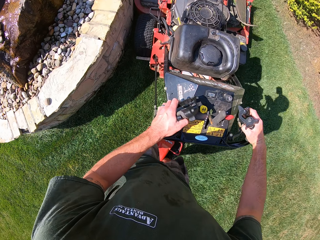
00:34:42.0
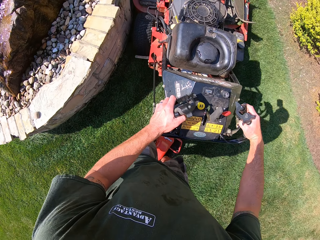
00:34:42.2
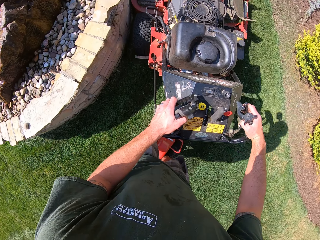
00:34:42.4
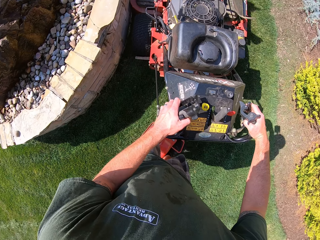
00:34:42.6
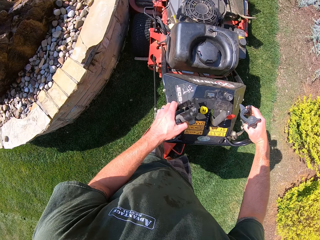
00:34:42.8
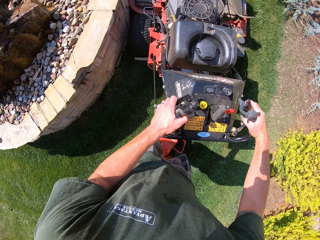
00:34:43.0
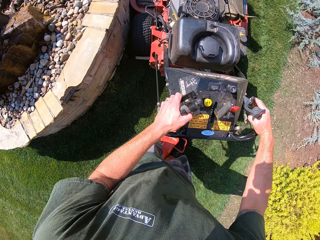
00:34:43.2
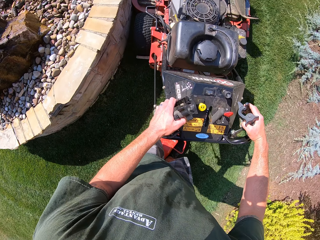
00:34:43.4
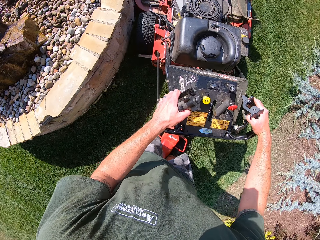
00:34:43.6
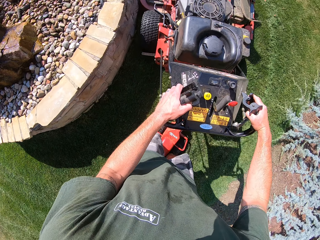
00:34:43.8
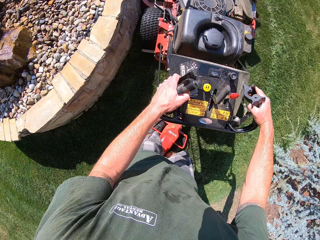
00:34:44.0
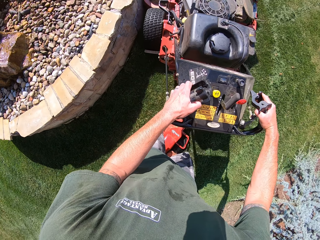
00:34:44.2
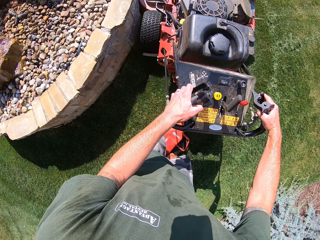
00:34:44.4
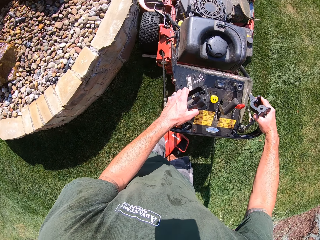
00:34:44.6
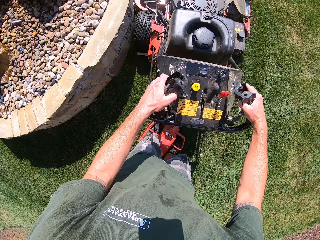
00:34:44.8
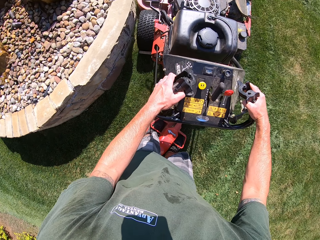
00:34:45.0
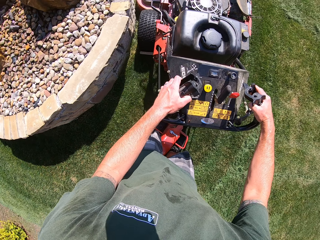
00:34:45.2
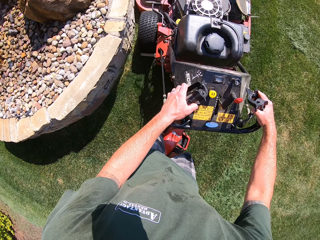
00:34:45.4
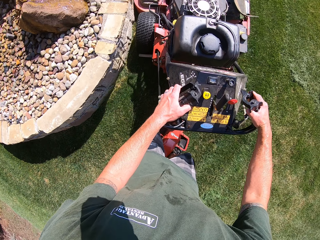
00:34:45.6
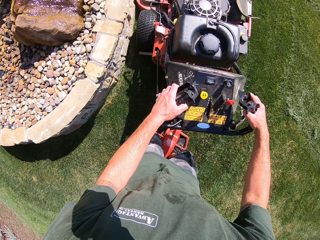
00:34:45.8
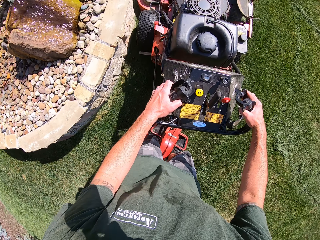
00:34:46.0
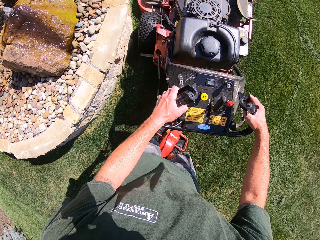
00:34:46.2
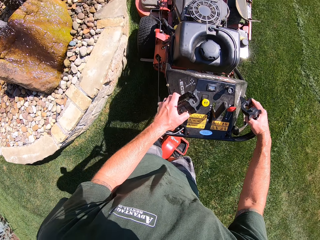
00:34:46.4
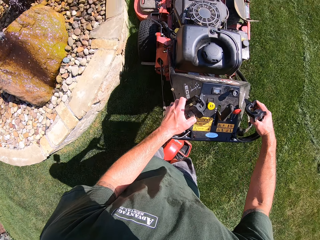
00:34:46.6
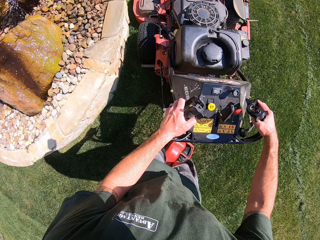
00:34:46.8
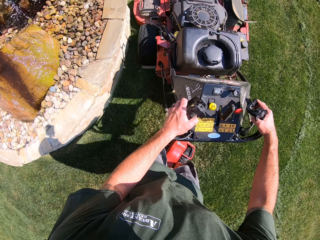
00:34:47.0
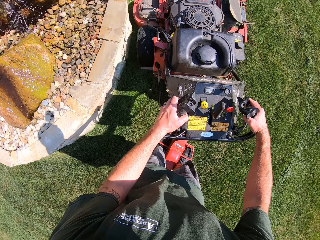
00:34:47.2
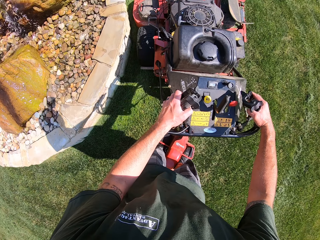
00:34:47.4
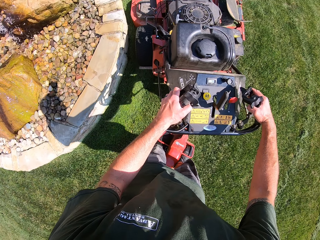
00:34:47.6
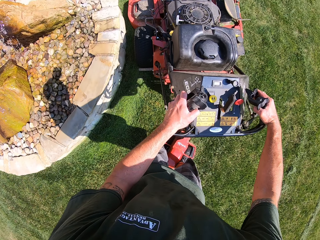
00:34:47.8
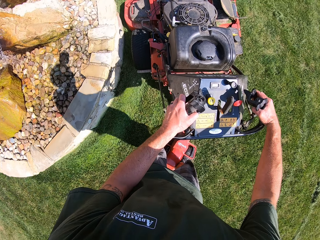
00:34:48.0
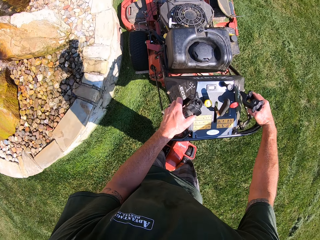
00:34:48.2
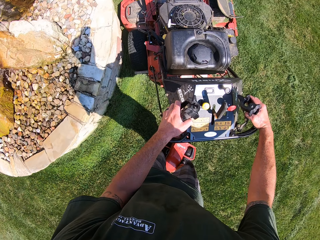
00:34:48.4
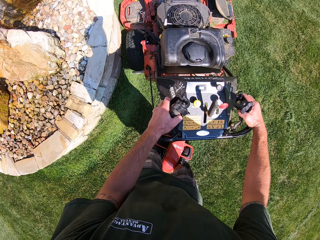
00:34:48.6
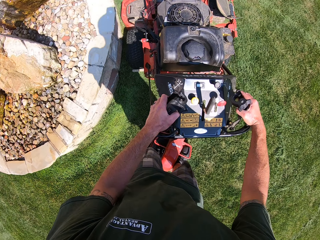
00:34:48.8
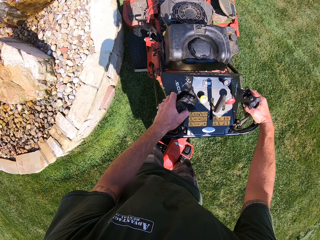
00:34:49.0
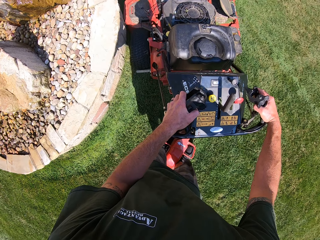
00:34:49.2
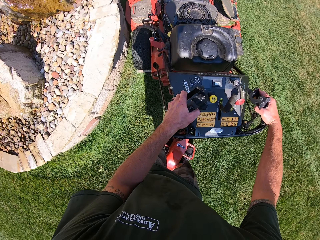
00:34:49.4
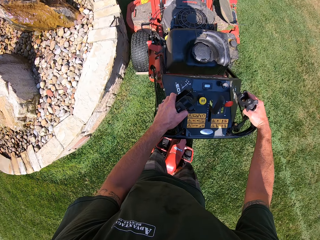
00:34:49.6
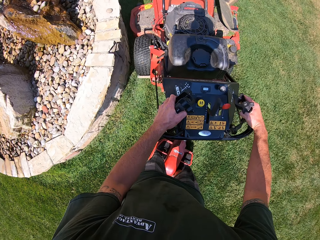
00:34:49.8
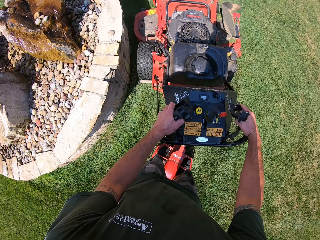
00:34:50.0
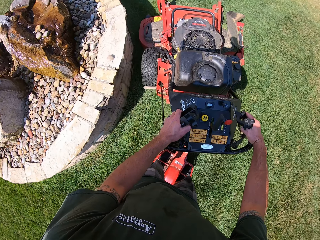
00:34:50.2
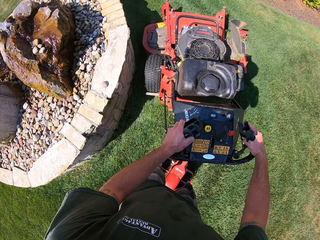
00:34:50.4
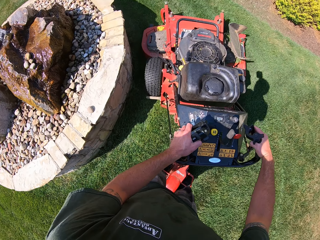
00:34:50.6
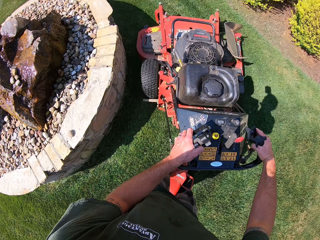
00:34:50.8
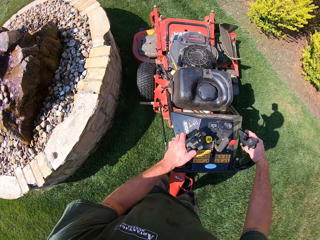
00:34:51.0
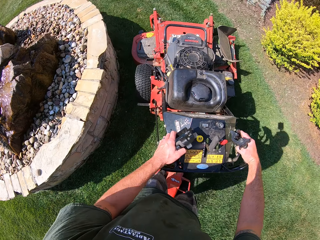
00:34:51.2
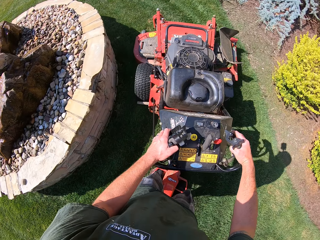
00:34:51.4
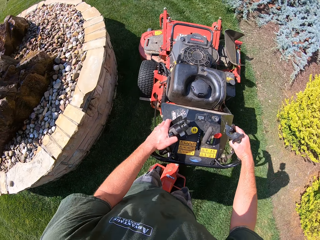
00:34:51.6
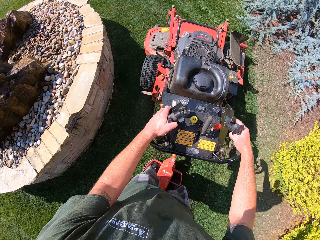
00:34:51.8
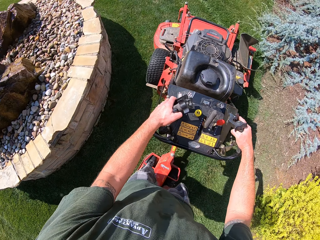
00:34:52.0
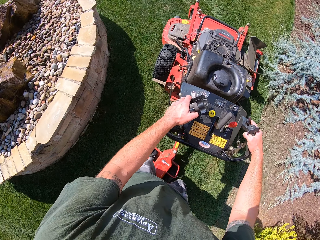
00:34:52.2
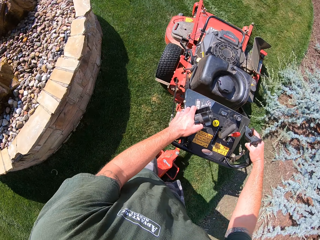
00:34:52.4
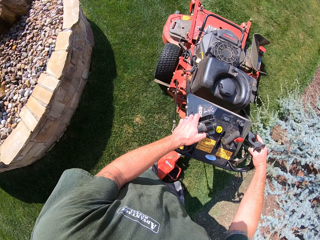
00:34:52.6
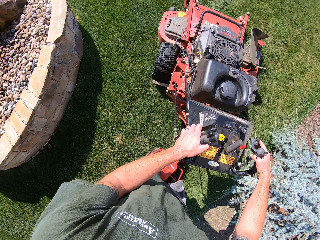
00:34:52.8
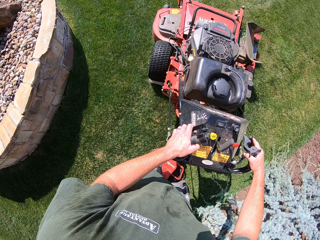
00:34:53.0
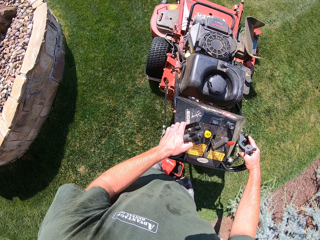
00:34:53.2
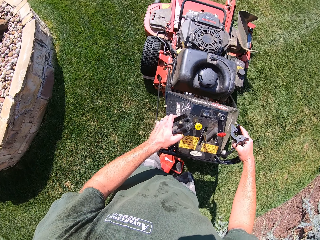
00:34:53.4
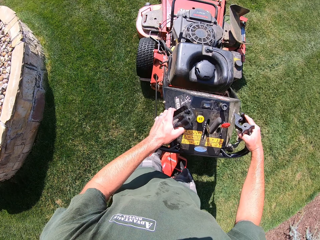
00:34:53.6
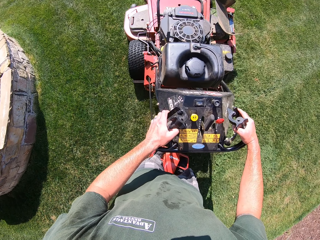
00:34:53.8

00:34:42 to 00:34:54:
The camera wearer drives a lawn mower.

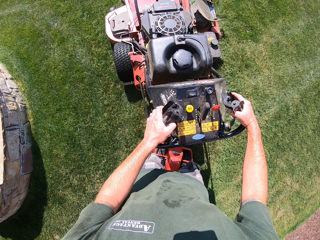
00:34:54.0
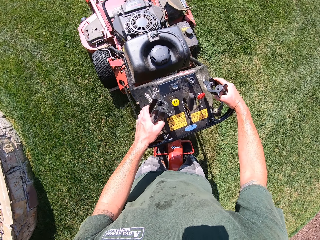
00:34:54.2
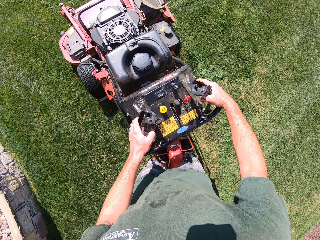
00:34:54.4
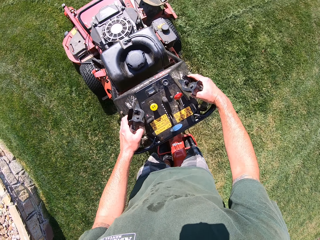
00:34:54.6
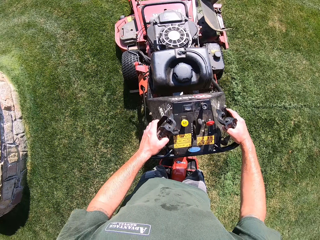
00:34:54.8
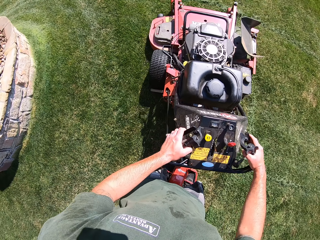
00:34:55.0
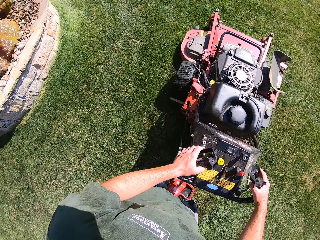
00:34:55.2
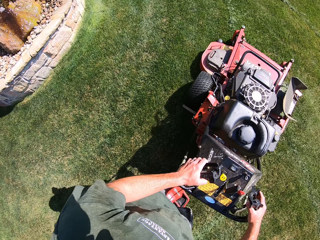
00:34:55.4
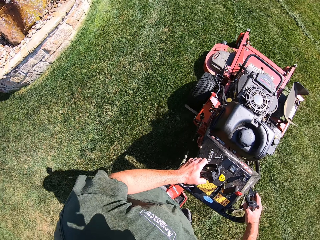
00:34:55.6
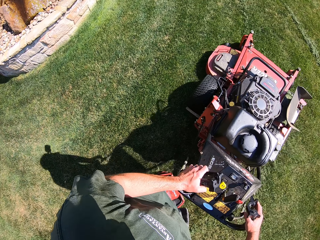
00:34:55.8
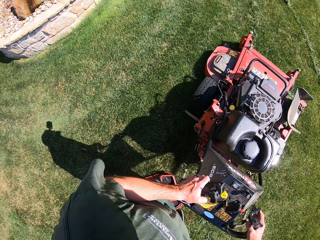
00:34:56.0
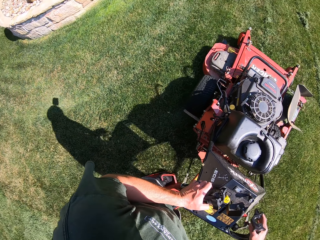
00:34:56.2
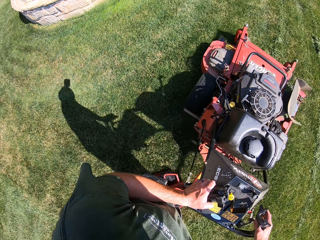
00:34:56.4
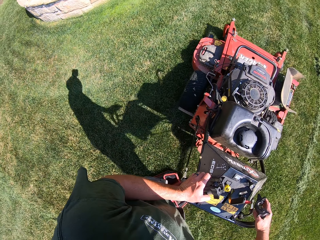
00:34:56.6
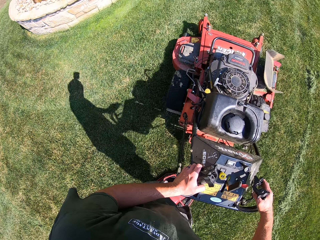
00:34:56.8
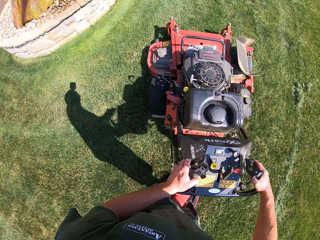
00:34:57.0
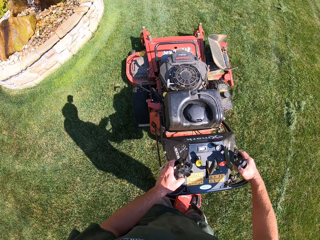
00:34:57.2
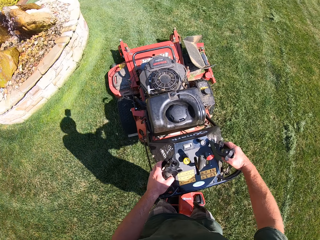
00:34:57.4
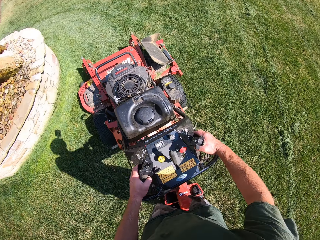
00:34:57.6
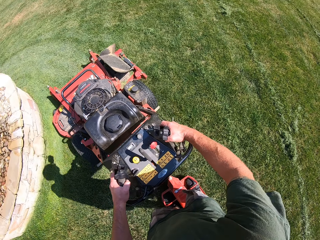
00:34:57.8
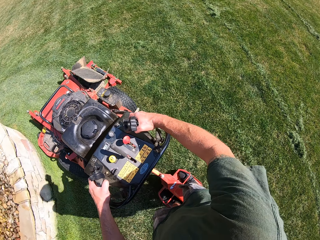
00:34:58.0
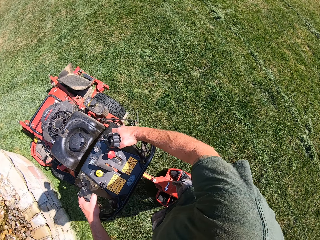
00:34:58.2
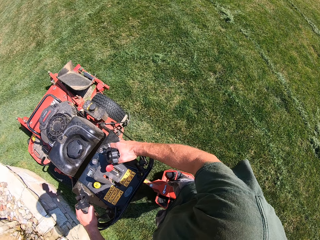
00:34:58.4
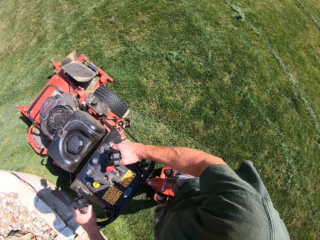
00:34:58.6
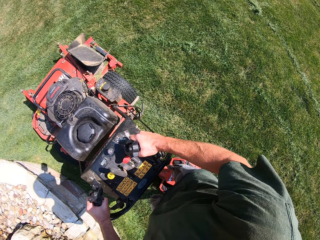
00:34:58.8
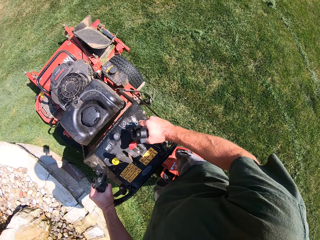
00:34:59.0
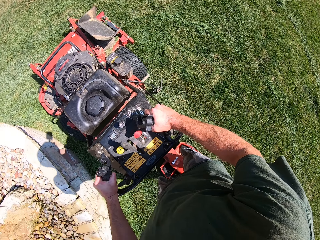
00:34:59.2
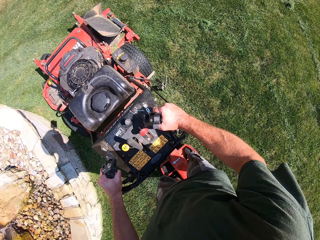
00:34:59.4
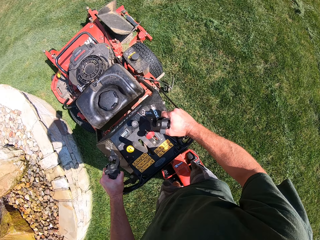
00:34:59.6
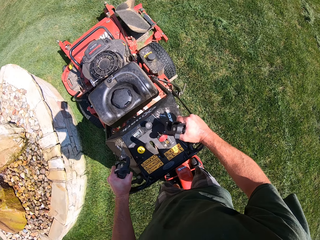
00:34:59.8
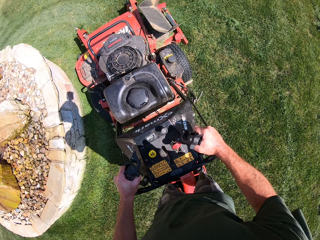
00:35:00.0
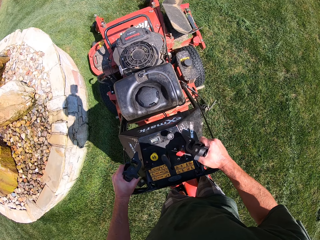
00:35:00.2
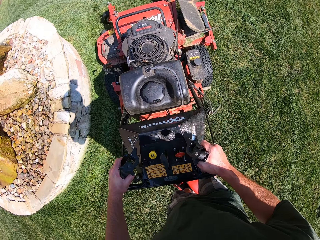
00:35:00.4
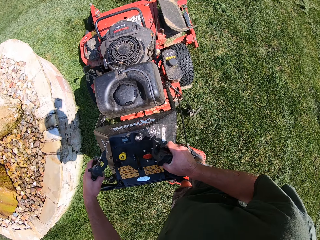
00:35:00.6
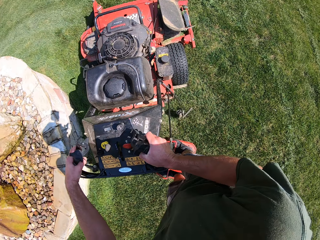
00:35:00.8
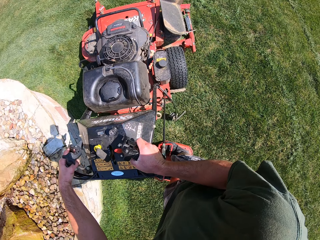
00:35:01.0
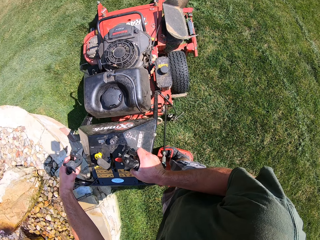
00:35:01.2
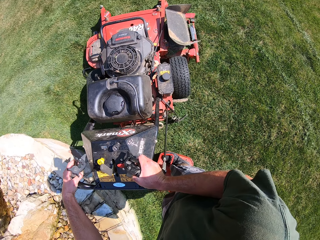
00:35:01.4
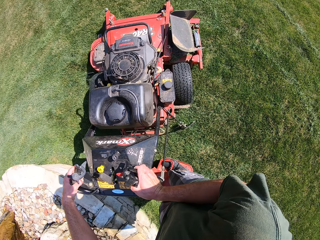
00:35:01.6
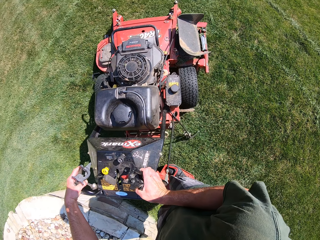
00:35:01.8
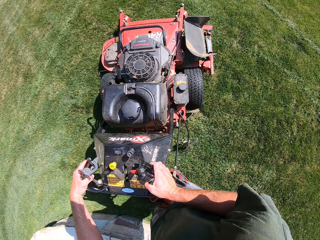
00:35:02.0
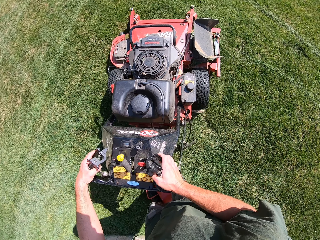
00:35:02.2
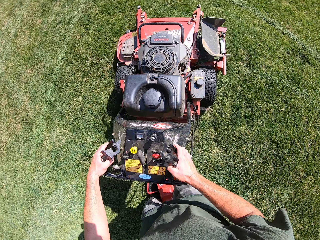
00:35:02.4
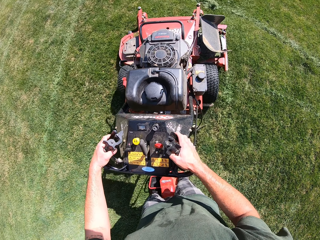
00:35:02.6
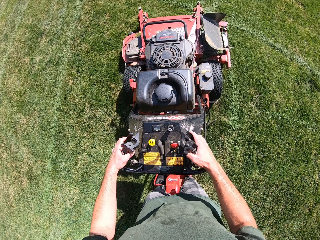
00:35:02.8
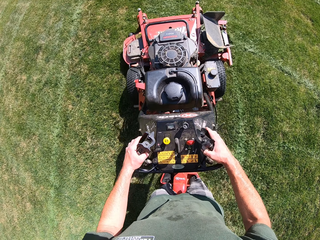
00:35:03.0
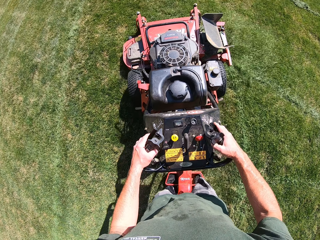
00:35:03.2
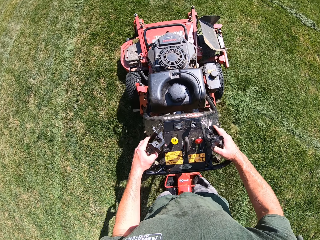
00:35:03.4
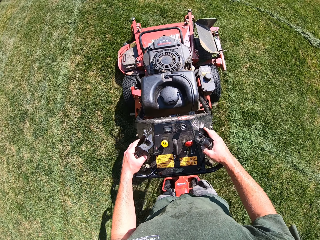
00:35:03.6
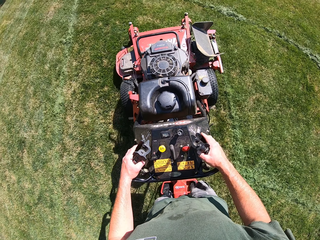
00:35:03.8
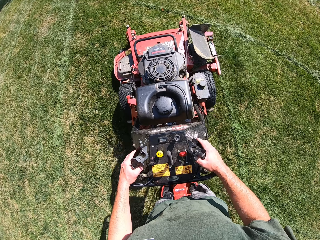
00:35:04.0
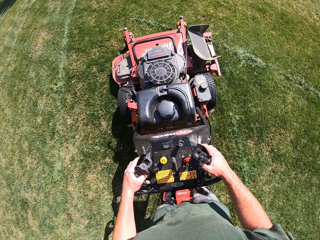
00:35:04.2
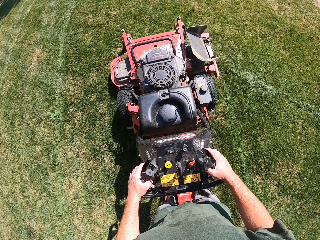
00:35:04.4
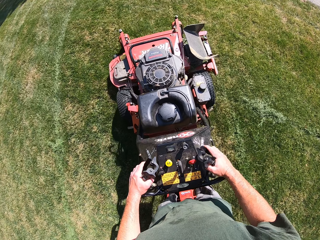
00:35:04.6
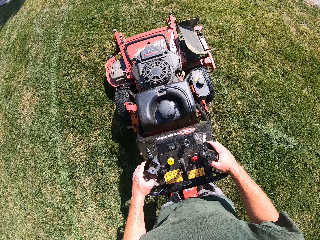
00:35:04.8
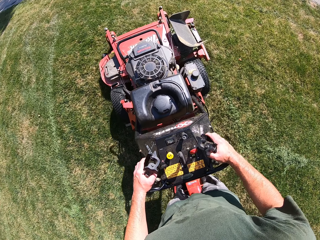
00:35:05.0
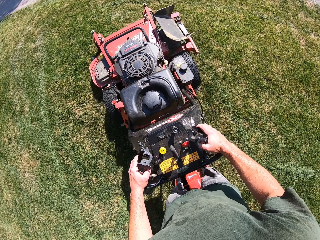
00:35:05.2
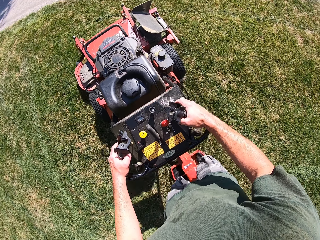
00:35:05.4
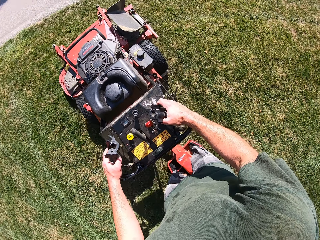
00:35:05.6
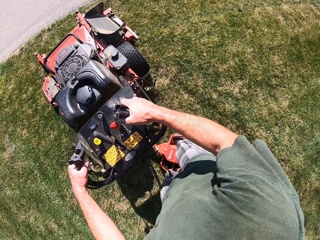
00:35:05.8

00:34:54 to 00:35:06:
The camera wearer reverses the lawn mower a bit. They turn the lawn mower to the right. They mow the lawn with the lawn mower.
